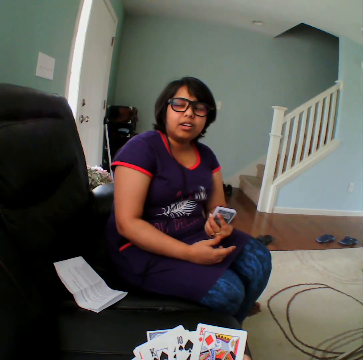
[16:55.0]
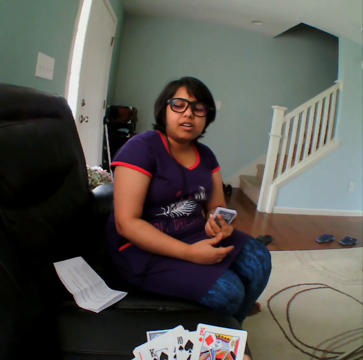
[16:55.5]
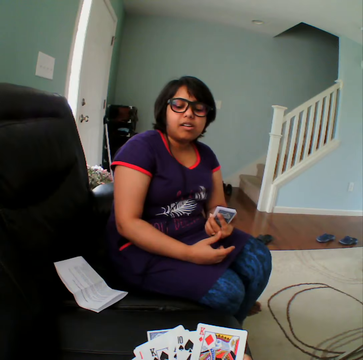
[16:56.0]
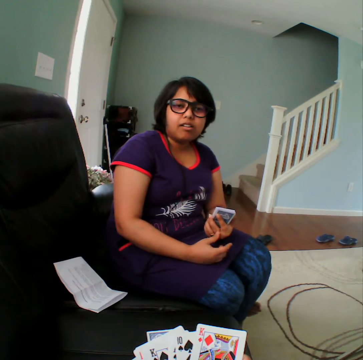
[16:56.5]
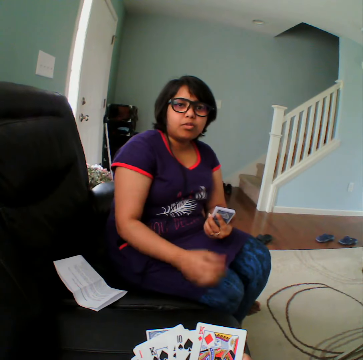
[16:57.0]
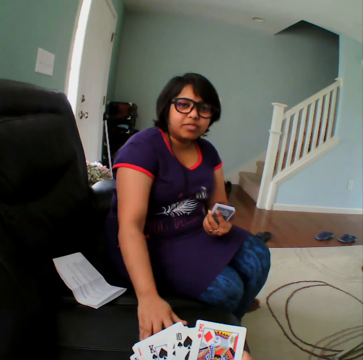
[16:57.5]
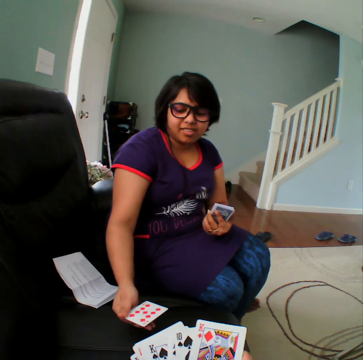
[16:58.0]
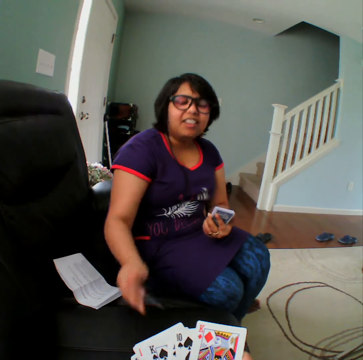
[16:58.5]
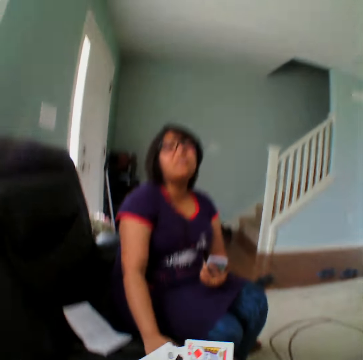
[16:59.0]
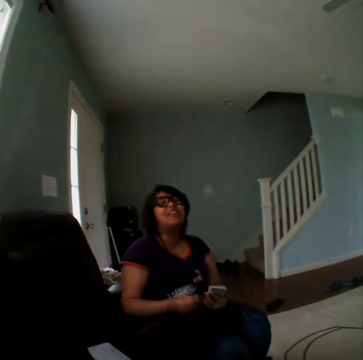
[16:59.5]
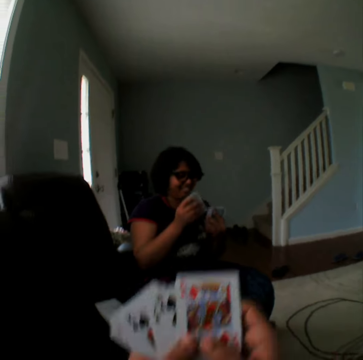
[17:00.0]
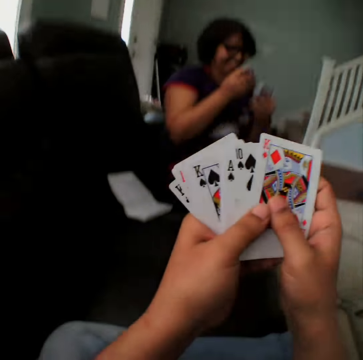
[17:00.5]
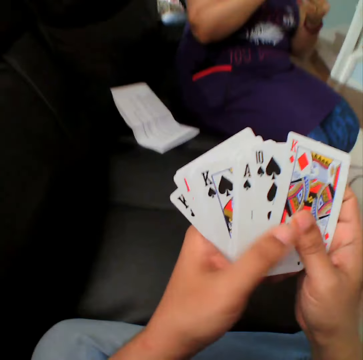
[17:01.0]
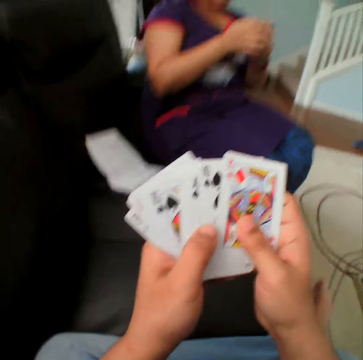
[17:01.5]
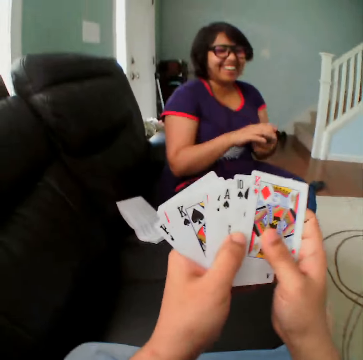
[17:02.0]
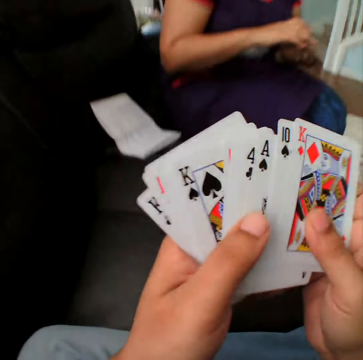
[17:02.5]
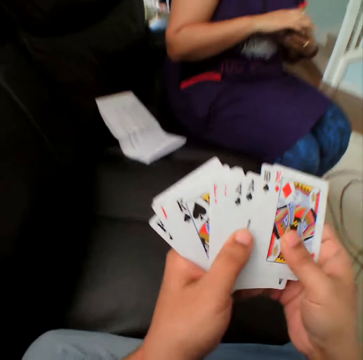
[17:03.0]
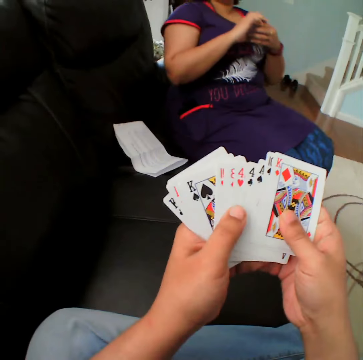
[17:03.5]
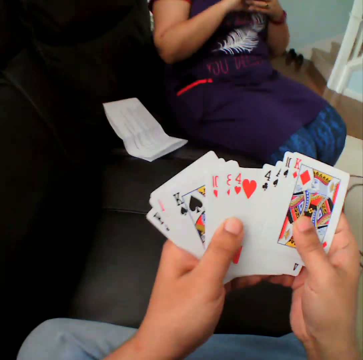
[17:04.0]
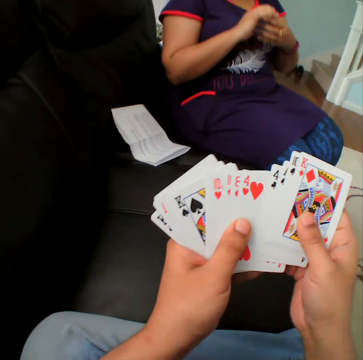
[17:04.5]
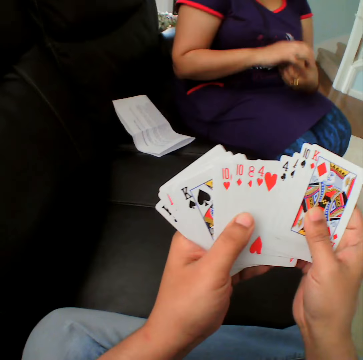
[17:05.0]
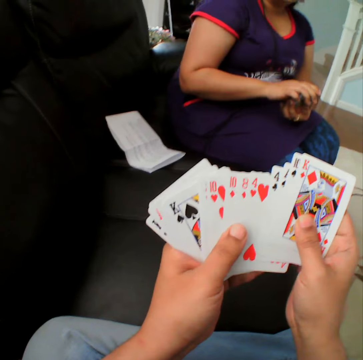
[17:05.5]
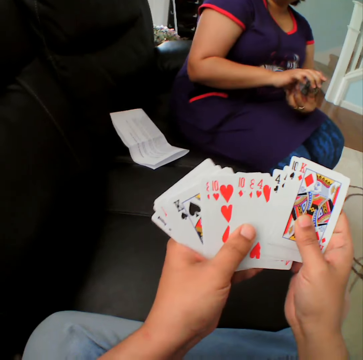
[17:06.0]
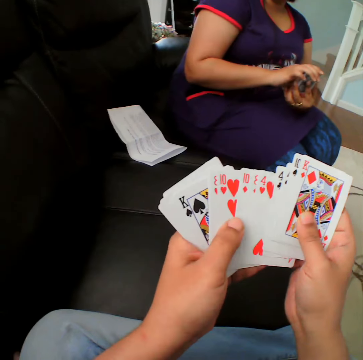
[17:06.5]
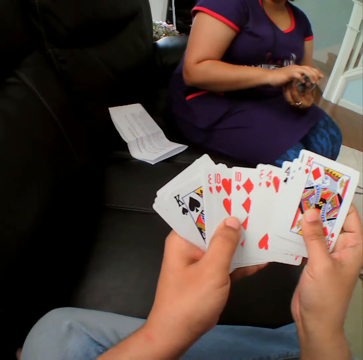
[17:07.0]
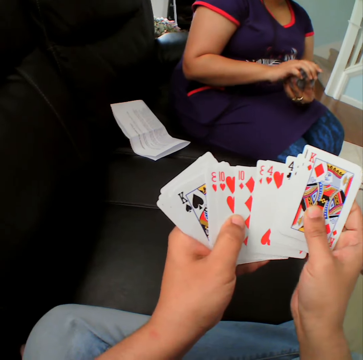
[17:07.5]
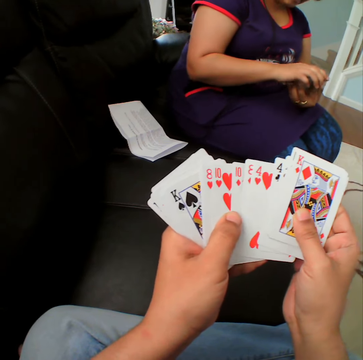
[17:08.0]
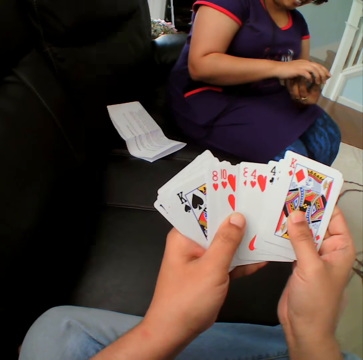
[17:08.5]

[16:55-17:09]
A woman picks up the card, turns the card, puts the card down, hits the table and picks up the card. The camera wearer selects the cards.

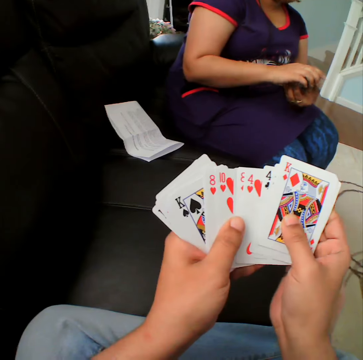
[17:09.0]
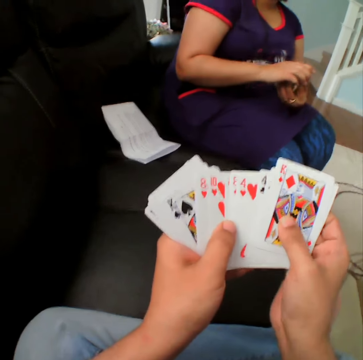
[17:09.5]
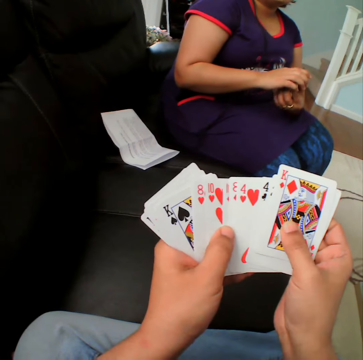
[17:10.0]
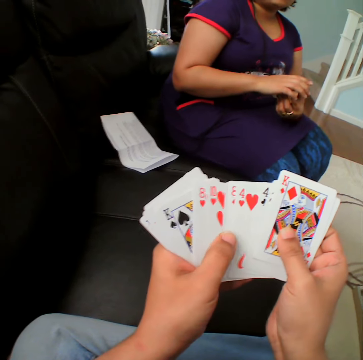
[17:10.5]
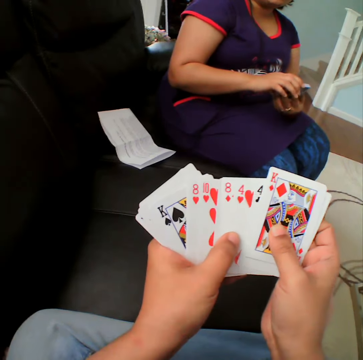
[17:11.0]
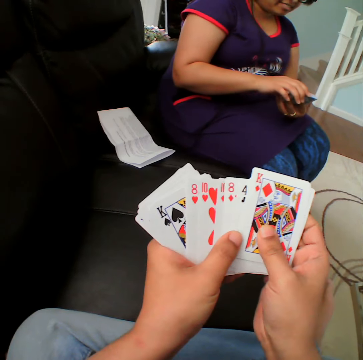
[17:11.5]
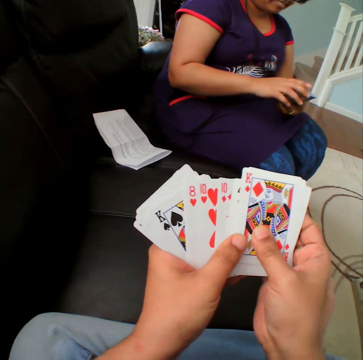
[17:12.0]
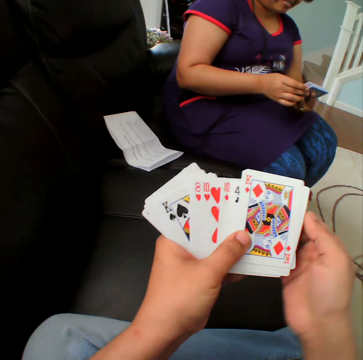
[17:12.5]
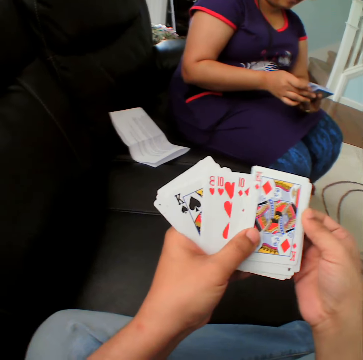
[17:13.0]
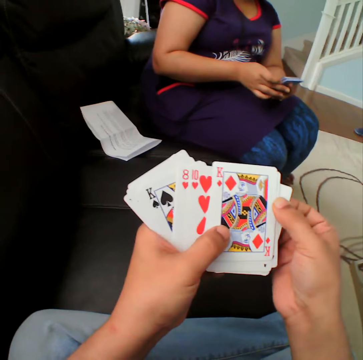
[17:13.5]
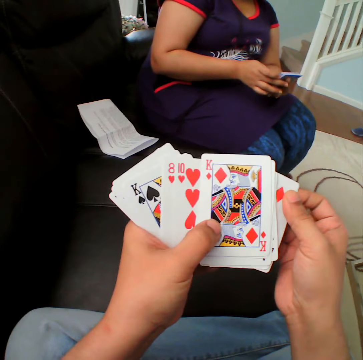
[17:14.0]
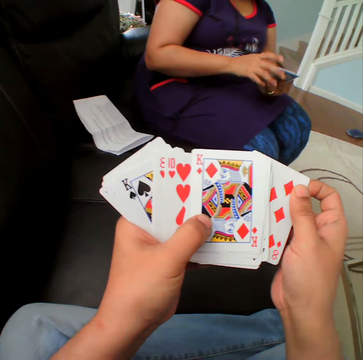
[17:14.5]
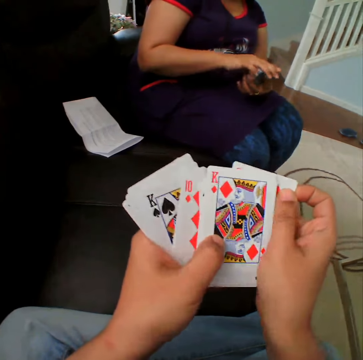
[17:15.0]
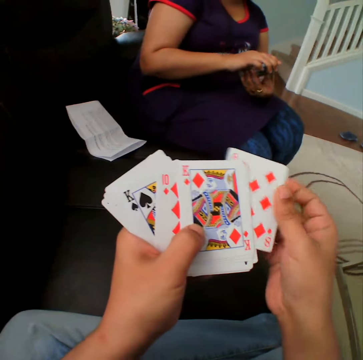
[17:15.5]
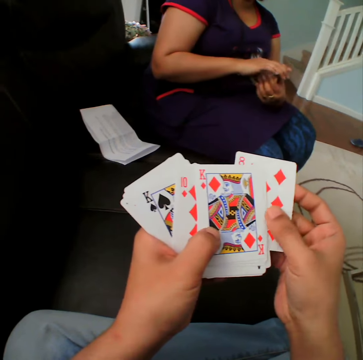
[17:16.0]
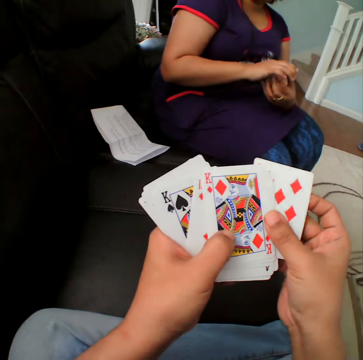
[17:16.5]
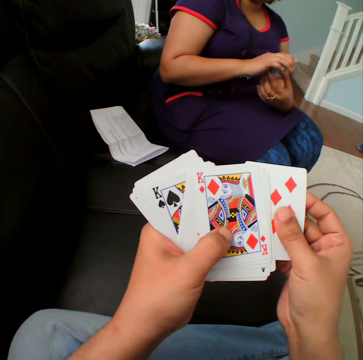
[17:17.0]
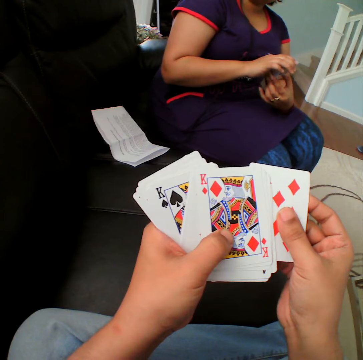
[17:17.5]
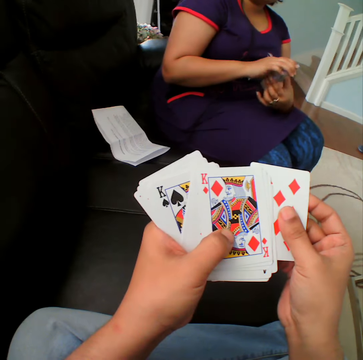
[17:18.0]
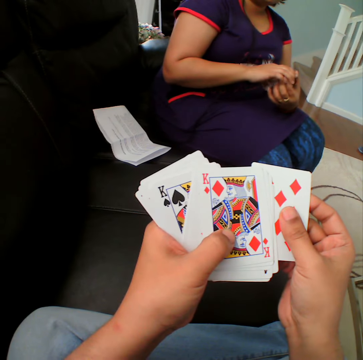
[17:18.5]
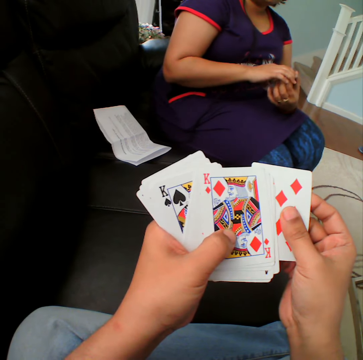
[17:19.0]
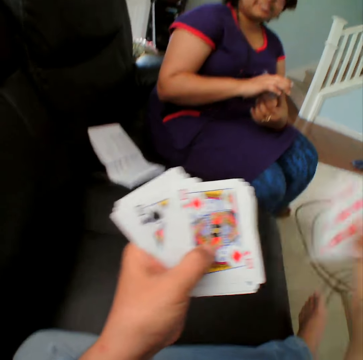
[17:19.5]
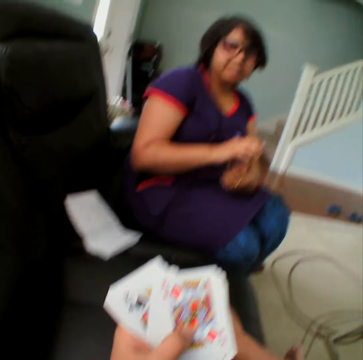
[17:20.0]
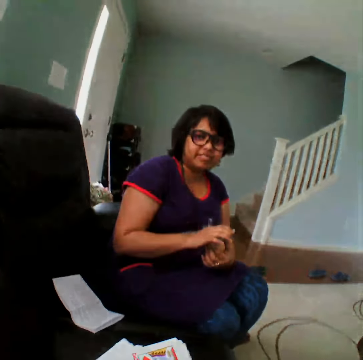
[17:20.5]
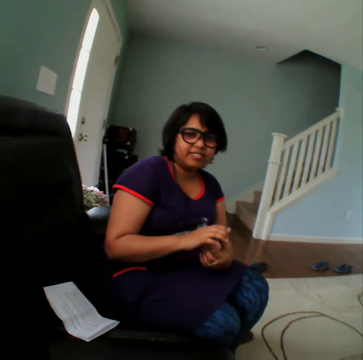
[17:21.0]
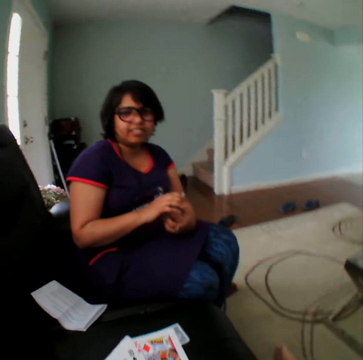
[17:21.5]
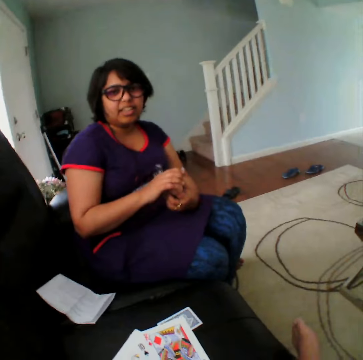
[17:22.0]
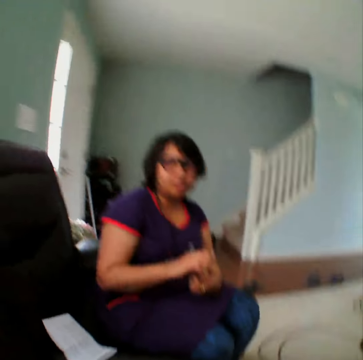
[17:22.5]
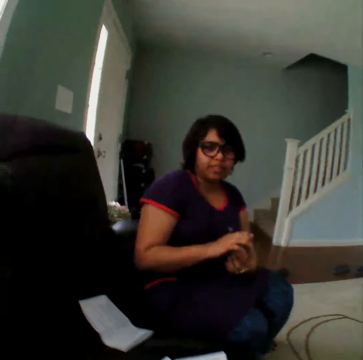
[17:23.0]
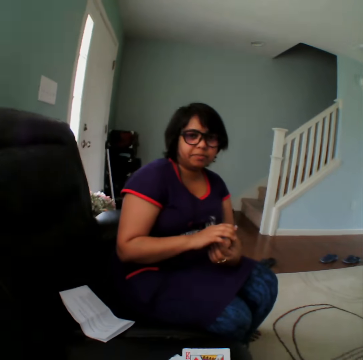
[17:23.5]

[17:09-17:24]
The camera wearer picks up the card. They place the cards on the table. They converse with a woman.

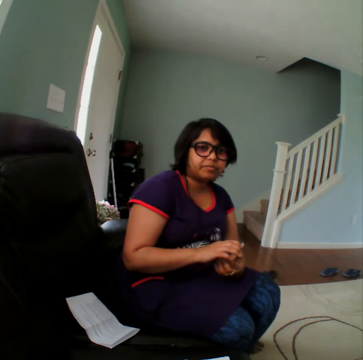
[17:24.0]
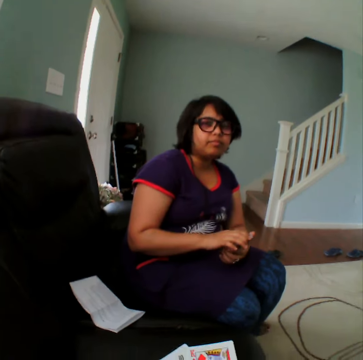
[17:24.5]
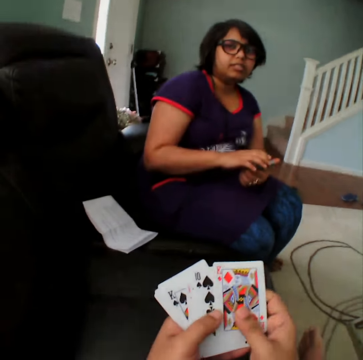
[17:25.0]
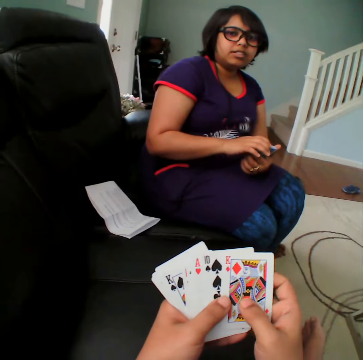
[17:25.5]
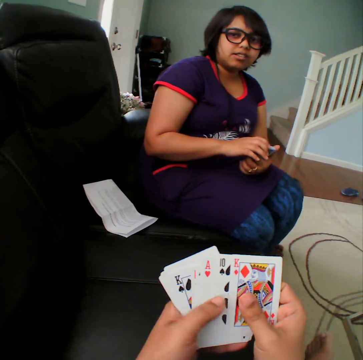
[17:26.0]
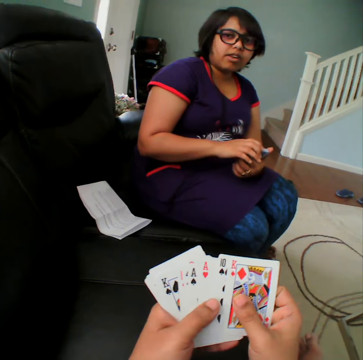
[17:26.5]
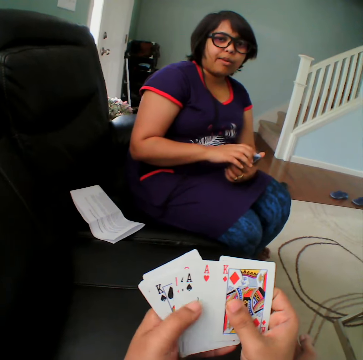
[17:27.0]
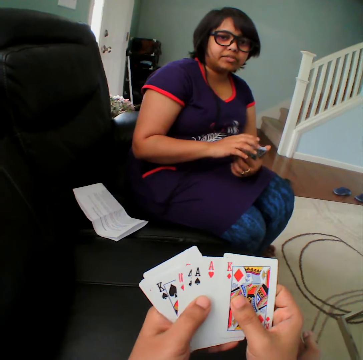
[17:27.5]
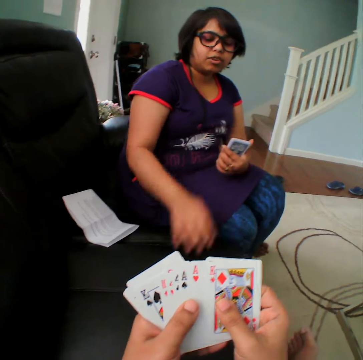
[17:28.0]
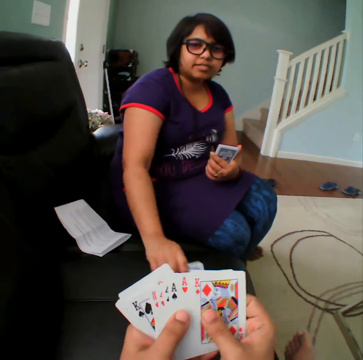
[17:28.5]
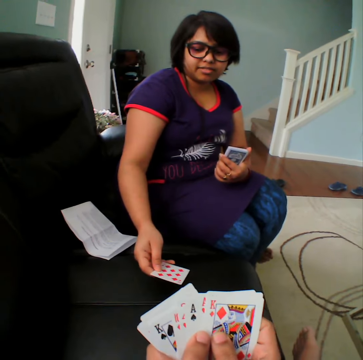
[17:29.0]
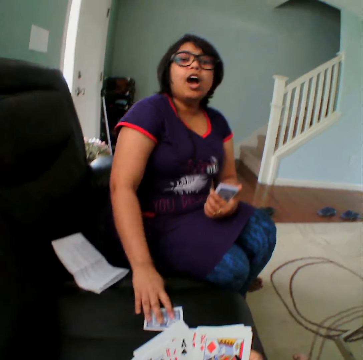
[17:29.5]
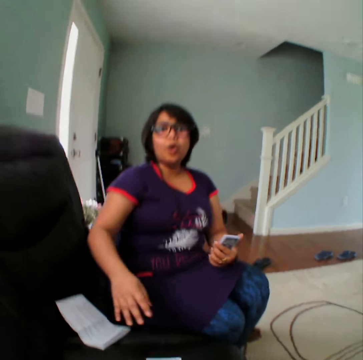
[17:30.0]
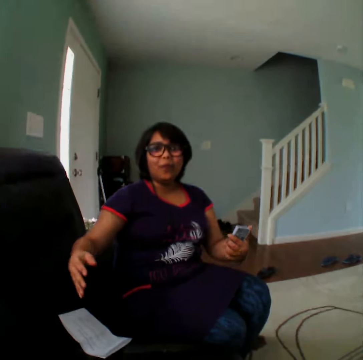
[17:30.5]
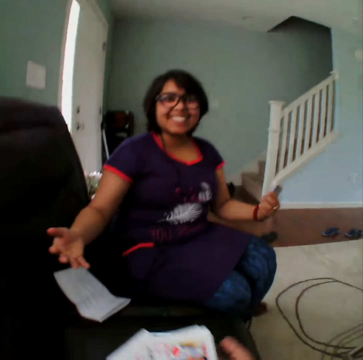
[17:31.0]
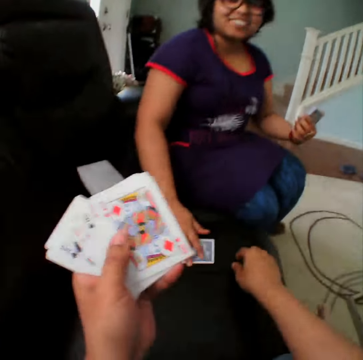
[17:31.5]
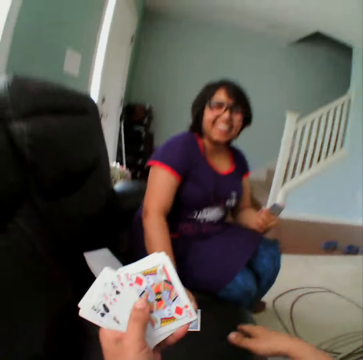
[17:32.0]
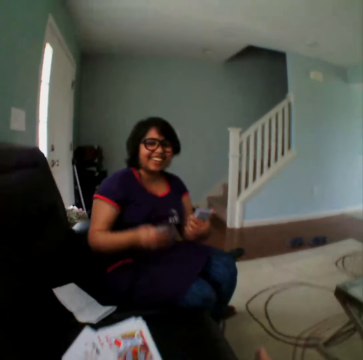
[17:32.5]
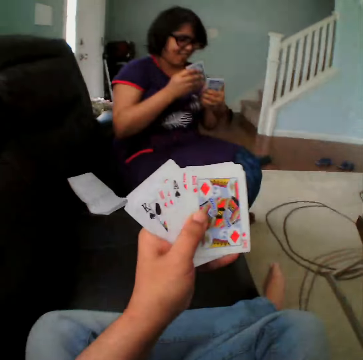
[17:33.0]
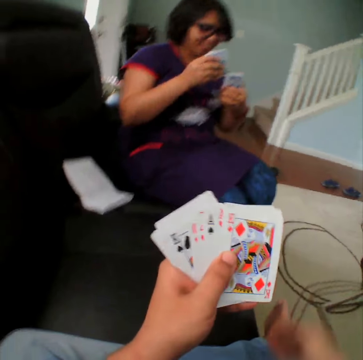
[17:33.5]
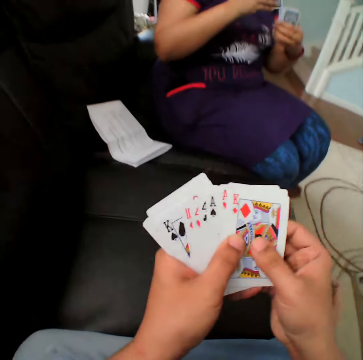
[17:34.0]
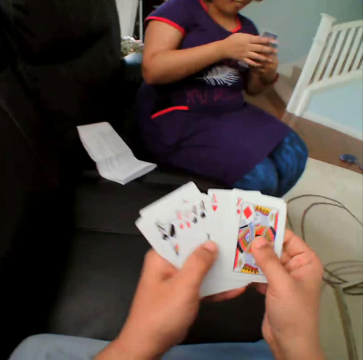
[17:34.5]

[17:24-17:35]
The camera wearer selects the cards. A woman picks up the card, turns the card, puts the card down and hits the table. The camera wearer converses with the woman. The woman converses and picks up the card.
